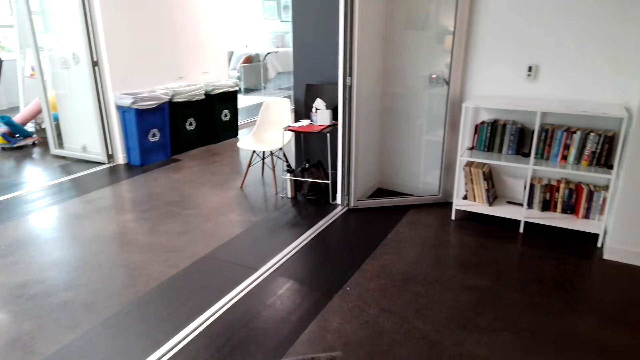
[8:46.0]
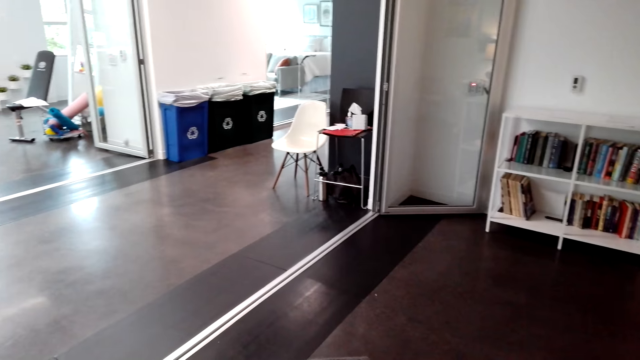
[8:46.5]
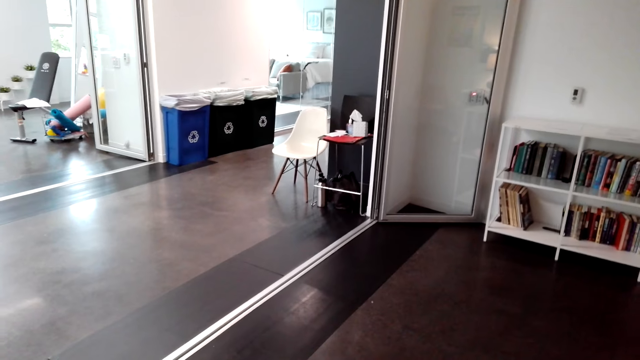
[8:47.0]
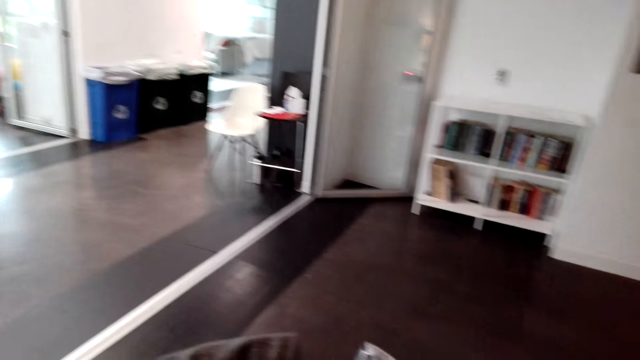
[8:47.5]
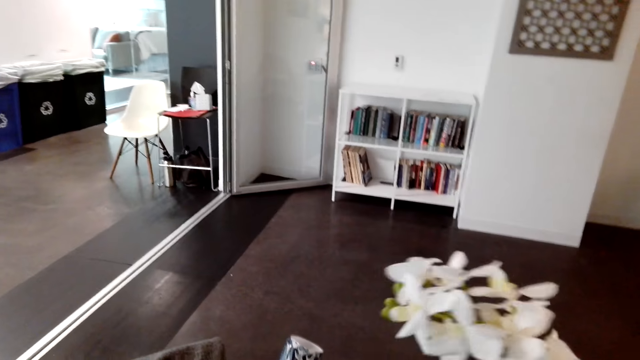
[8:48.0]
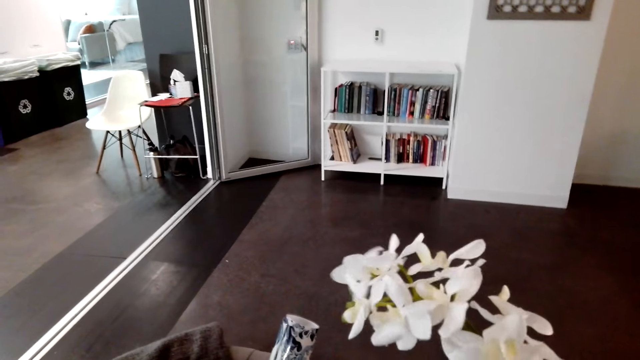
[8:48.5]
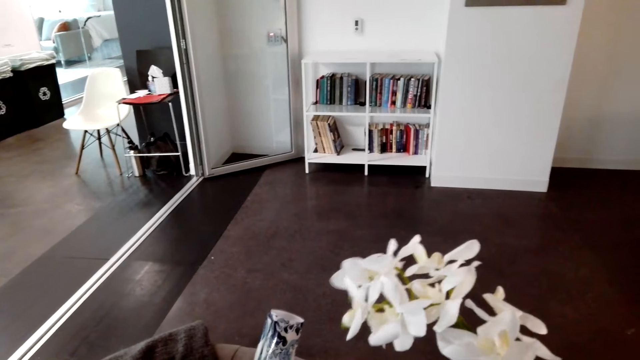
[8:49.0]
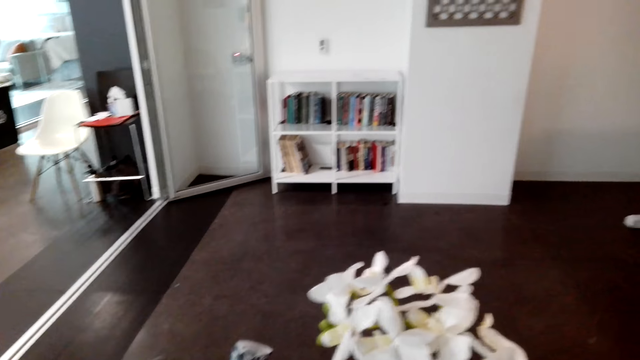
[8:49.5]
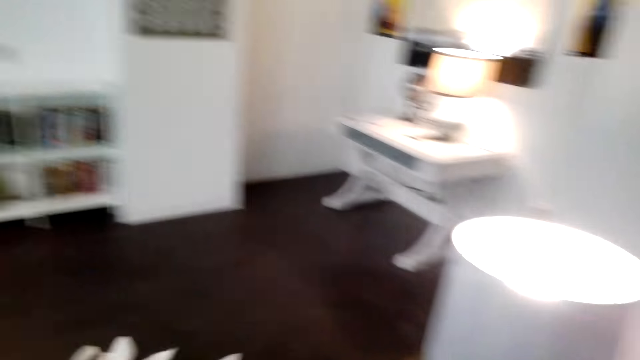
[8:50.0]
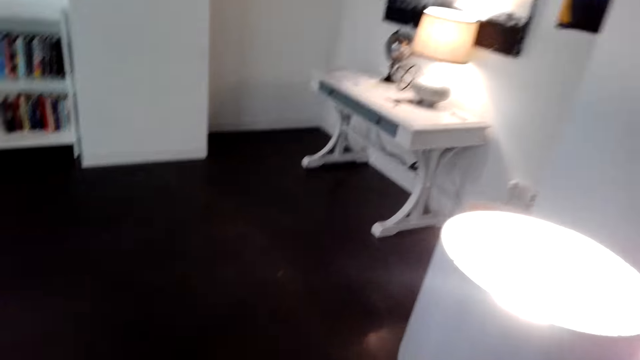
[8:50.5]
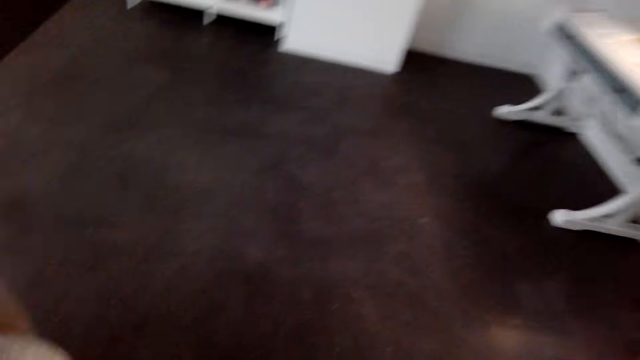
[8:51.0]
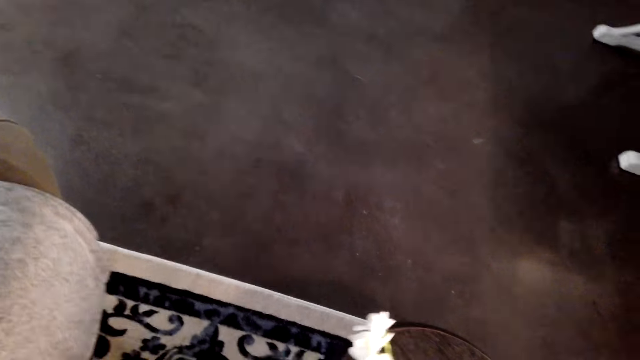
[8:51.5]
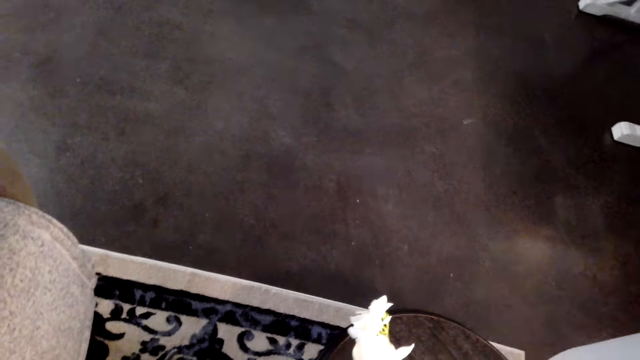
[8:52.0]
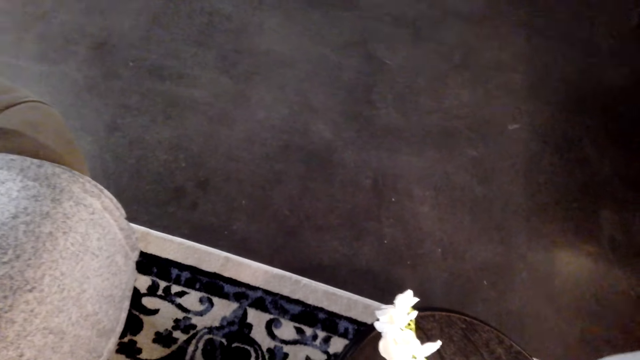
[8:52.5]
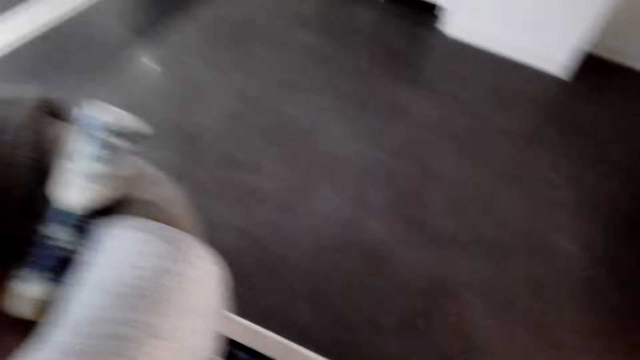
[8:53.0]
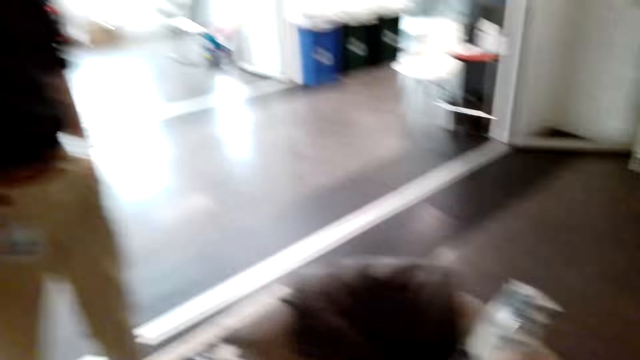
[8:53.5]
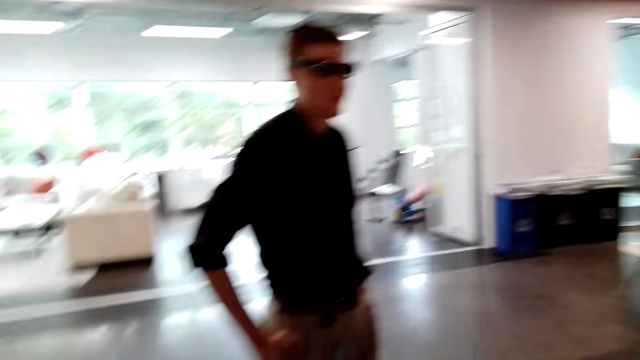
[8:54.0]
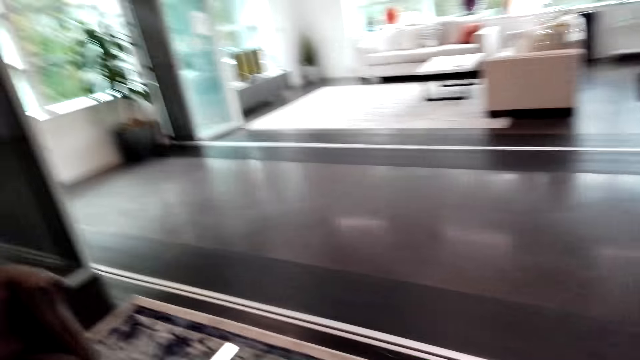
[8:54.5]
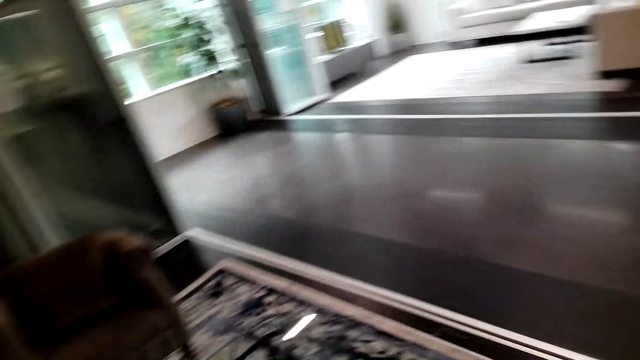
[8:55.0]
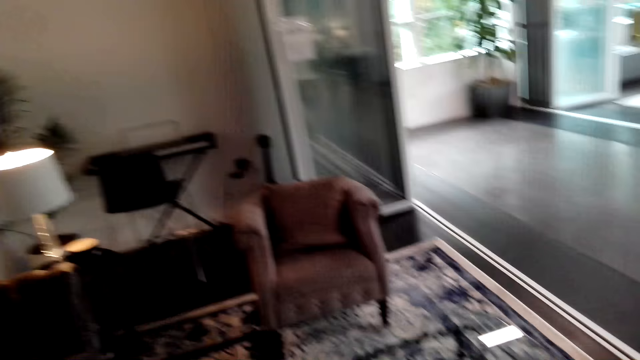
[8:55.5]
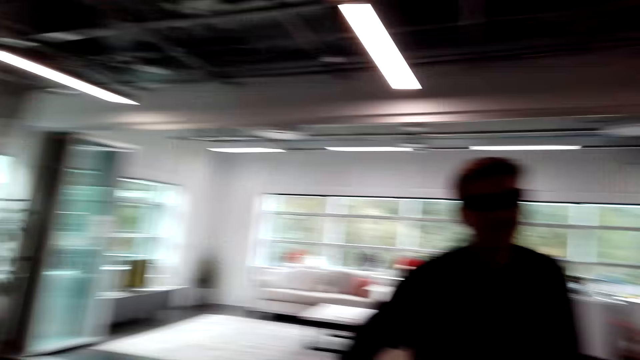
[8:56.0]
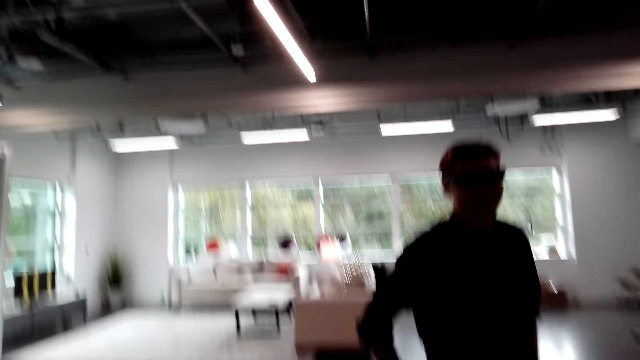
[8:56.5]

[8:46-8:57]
The camera wearer picks flowers. They put the flowers on a table.

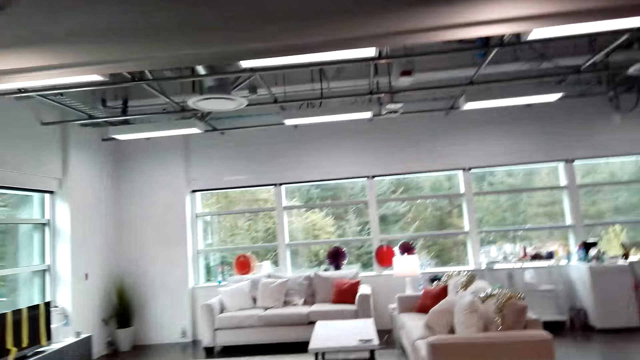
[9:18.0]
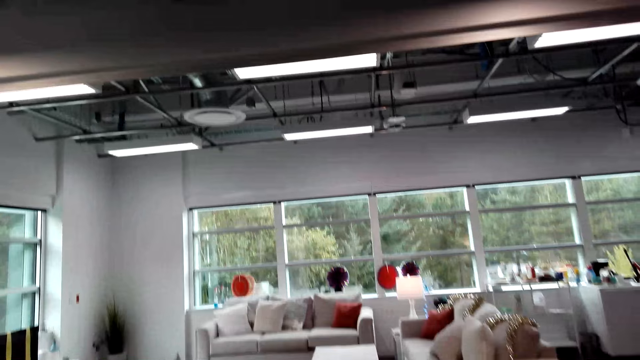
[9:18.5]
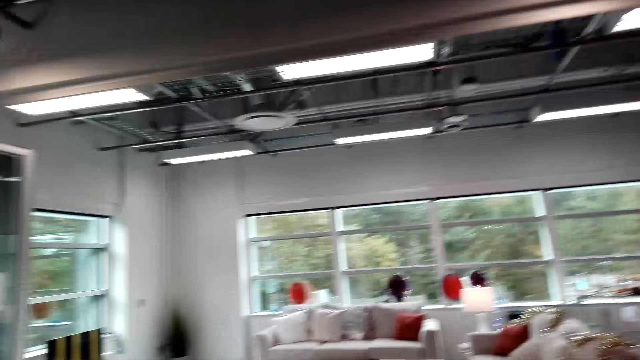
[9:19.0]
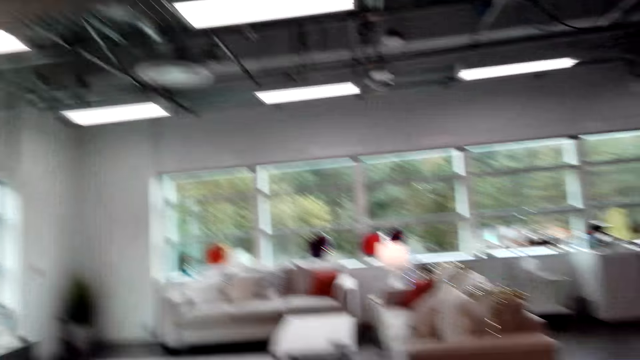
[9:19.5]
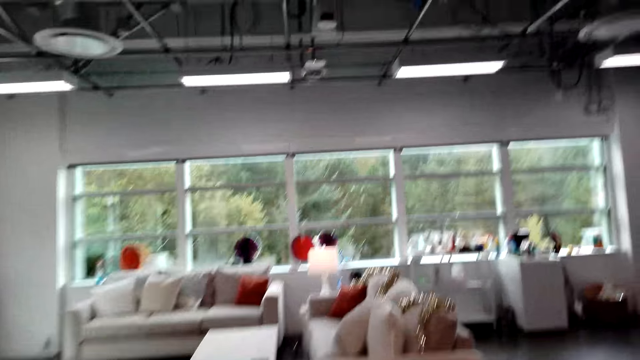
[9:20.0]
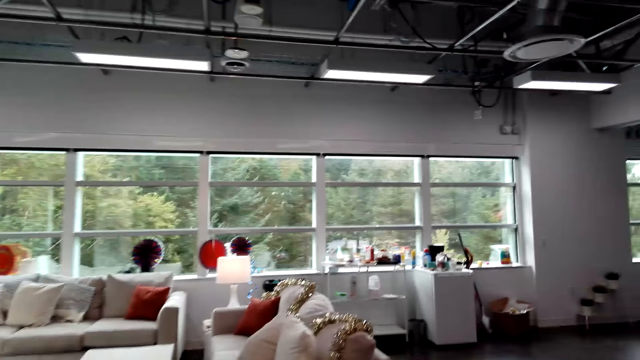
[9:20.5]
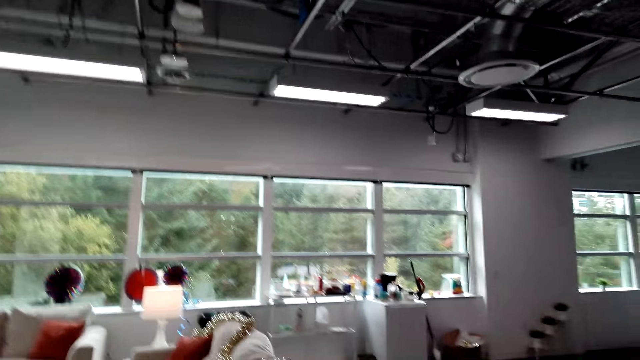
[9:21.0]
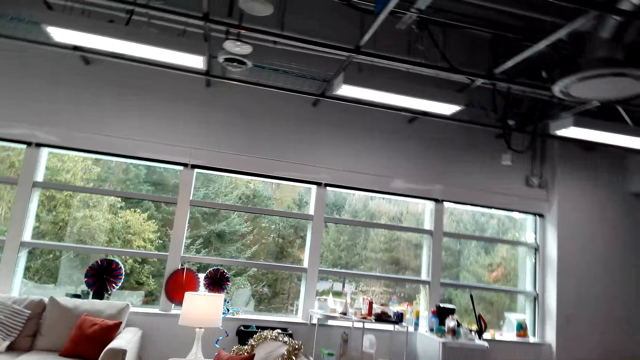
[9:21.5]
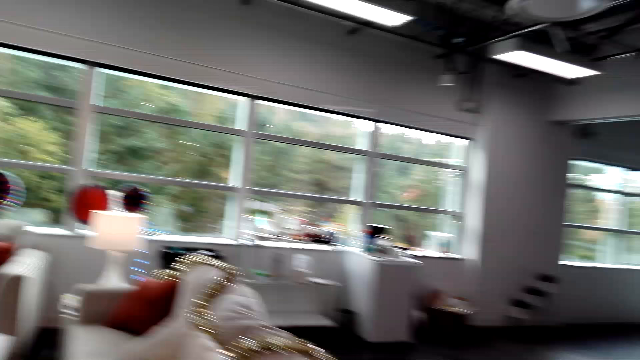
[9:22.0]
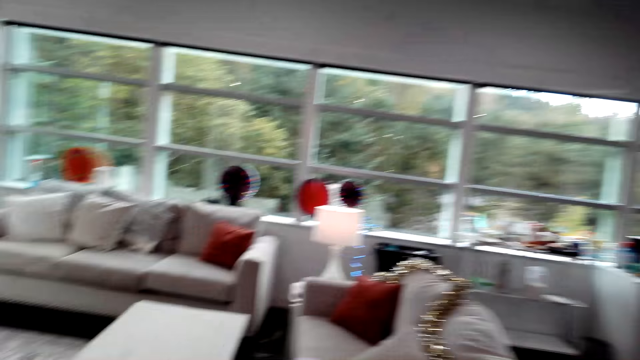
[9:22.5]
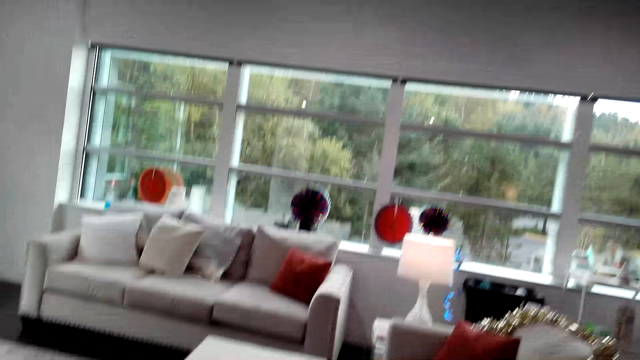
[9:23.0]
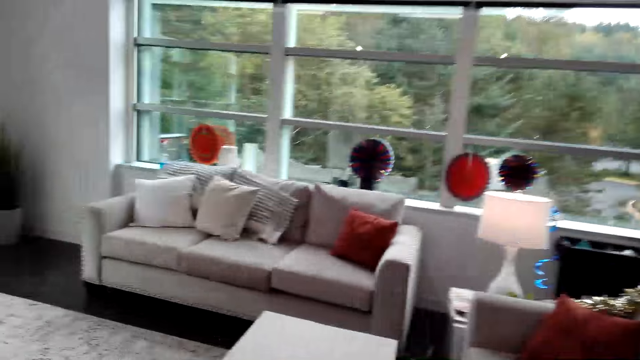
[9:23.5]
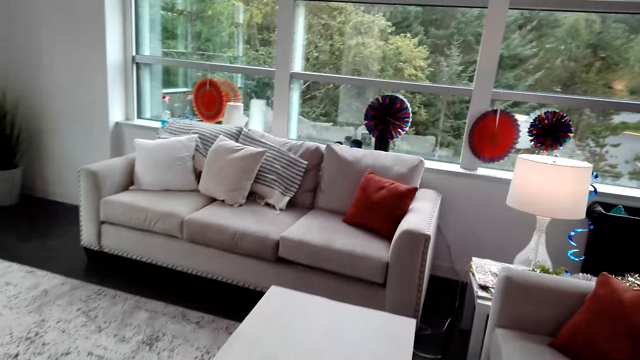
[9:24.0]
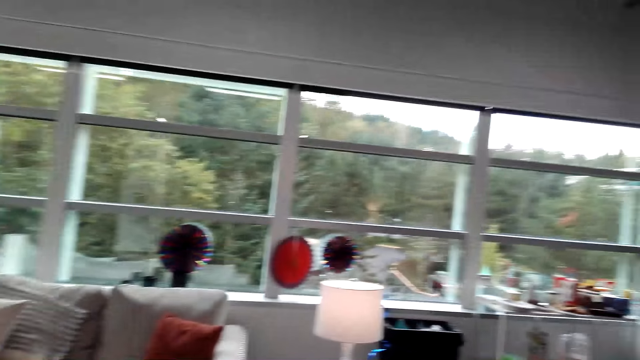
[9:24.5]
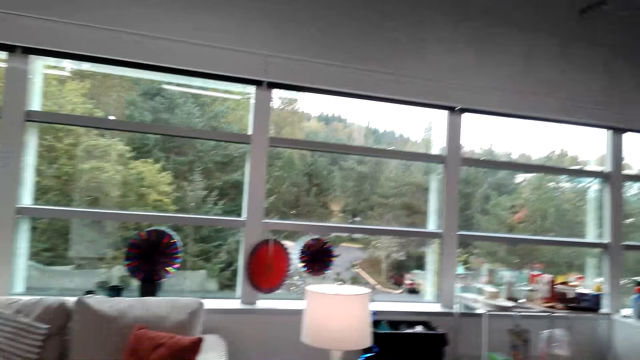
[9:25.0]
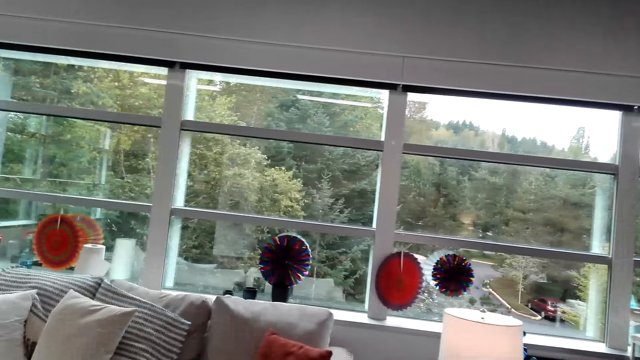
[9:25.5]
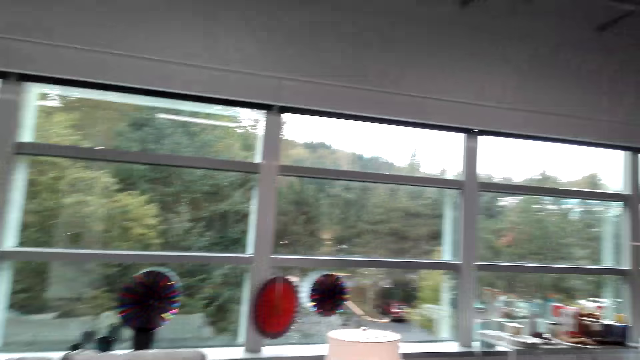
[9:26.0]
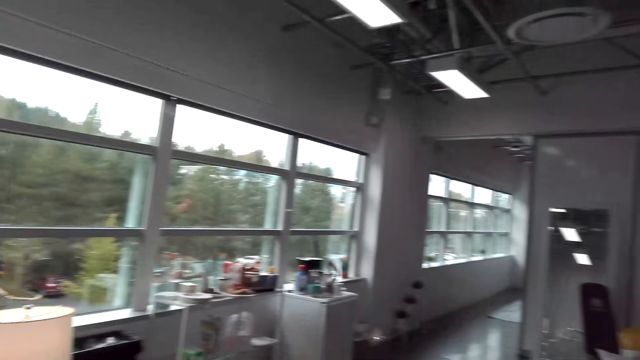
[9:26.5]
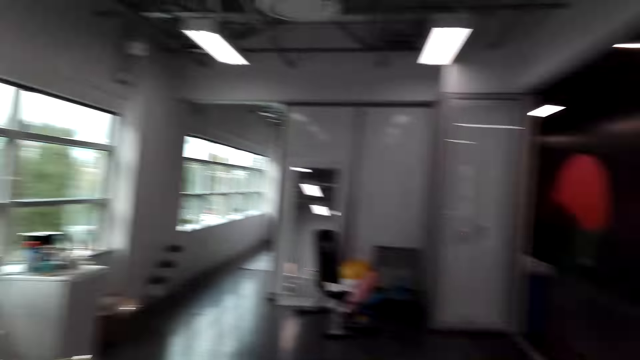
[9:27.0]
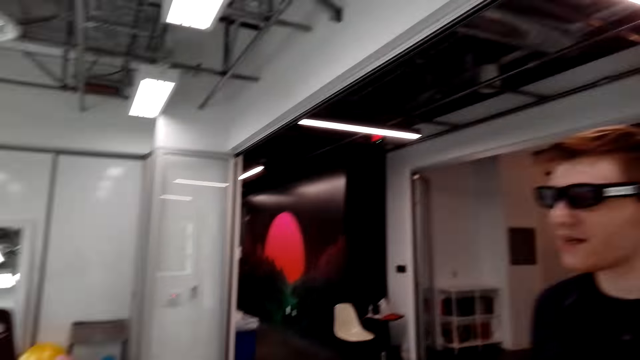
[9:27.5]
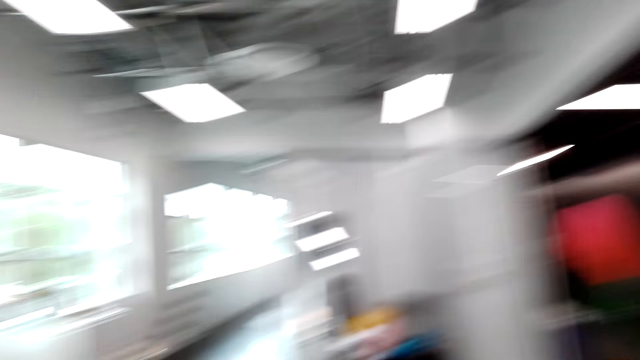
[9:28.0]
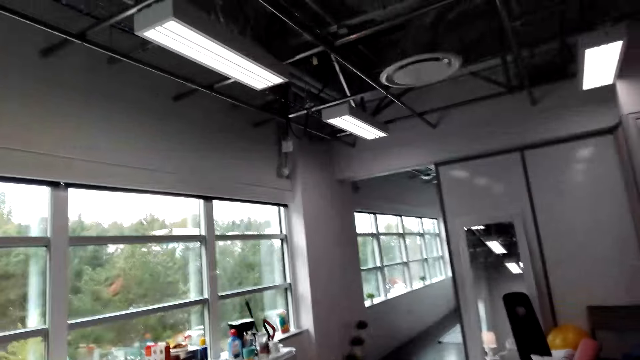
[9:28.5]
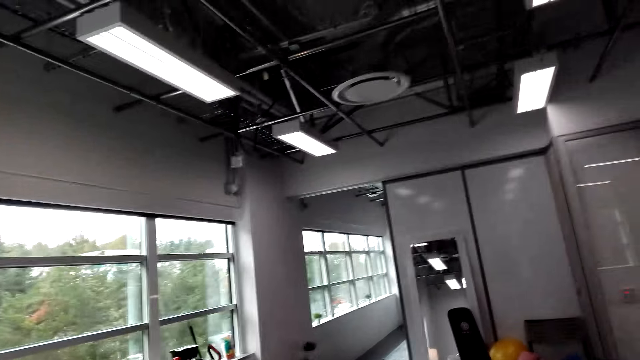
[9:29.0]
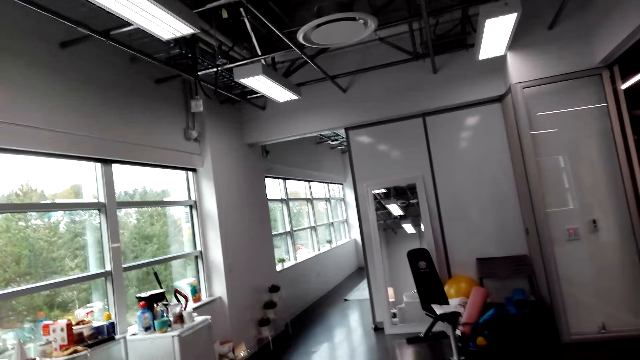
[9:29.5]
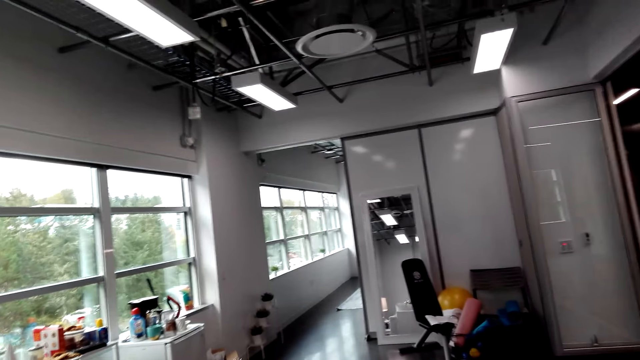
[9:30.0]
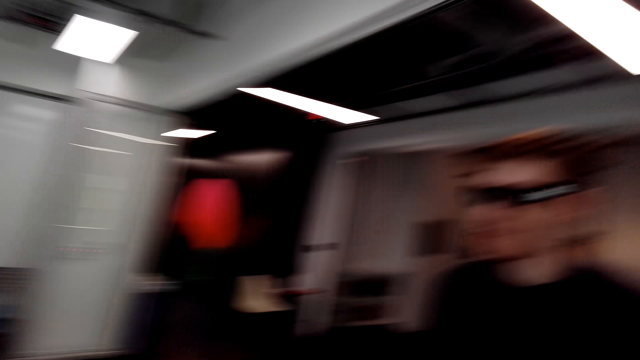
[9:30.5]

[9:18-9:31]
The camera wearer looks around the room. They converse with a man.
